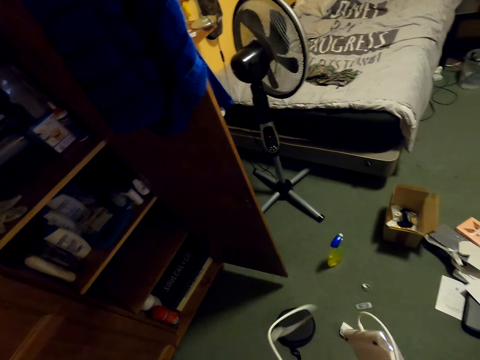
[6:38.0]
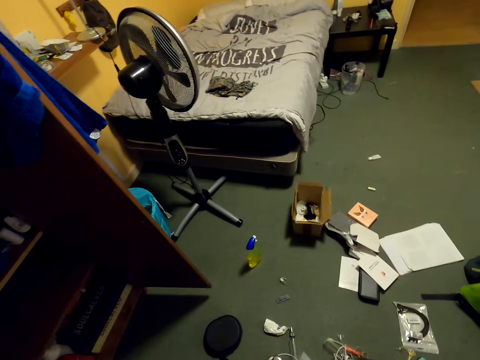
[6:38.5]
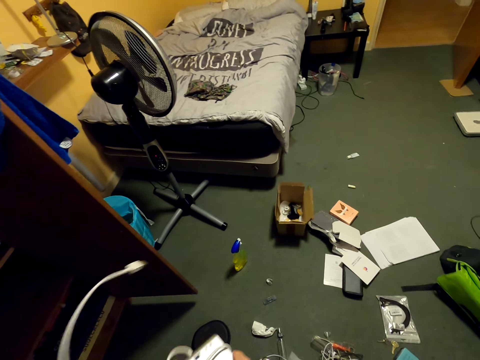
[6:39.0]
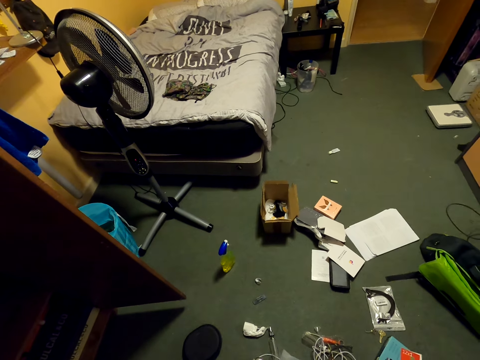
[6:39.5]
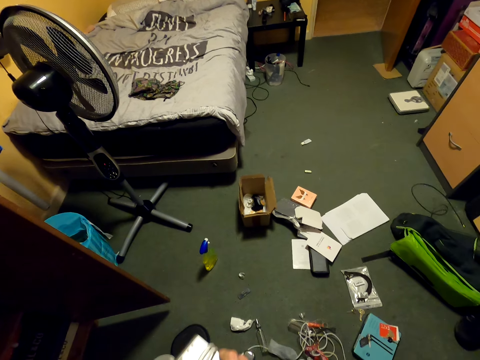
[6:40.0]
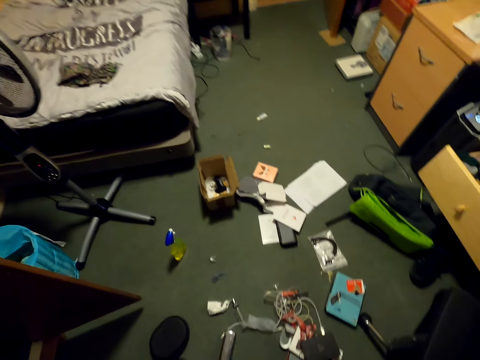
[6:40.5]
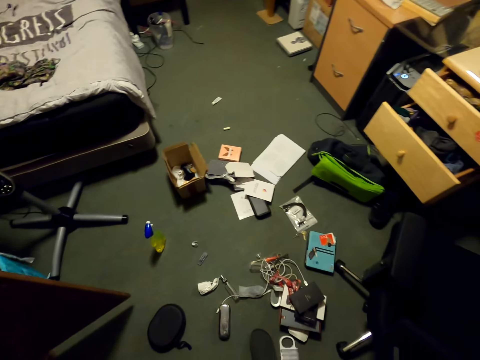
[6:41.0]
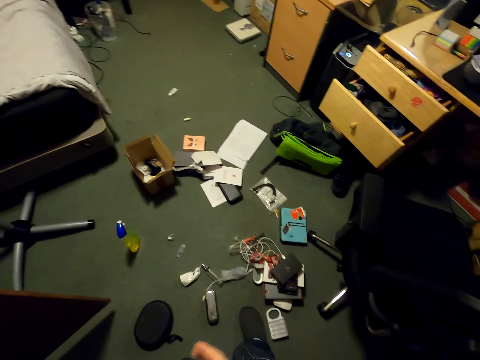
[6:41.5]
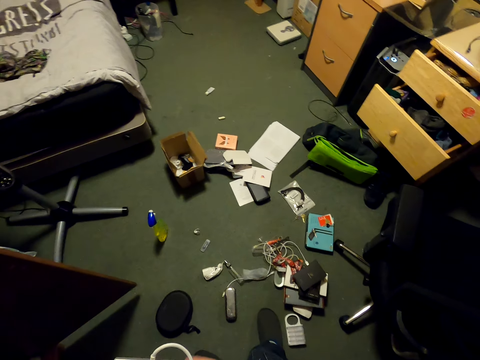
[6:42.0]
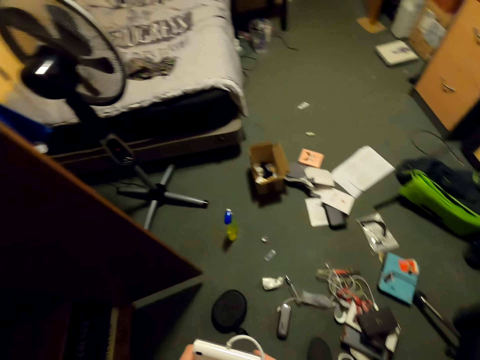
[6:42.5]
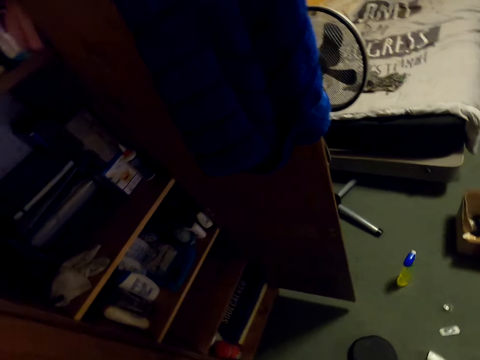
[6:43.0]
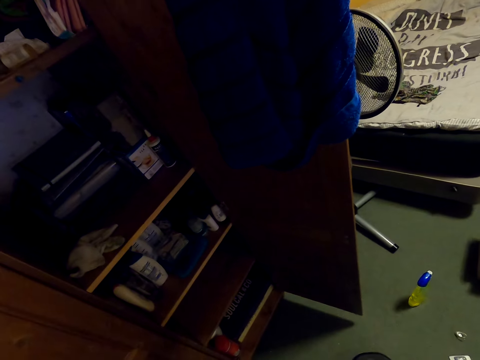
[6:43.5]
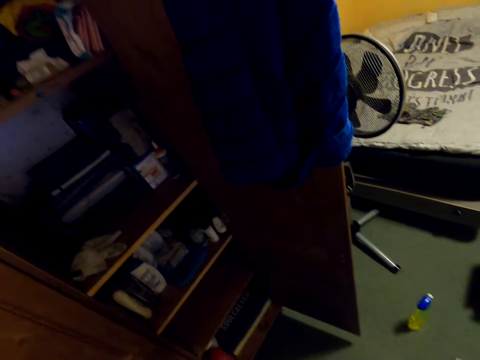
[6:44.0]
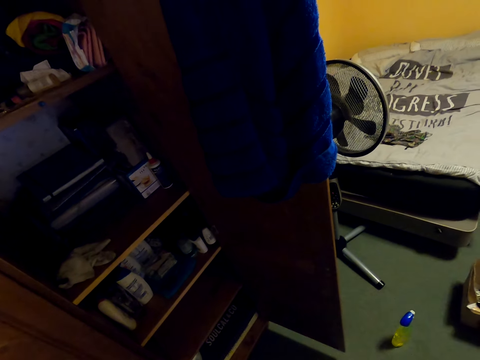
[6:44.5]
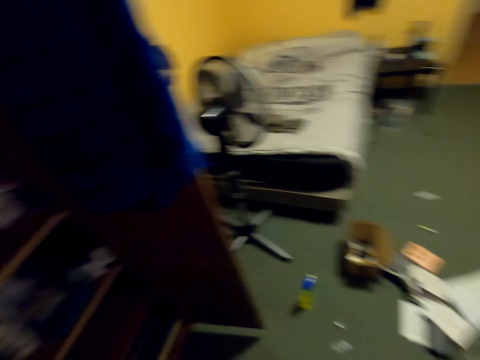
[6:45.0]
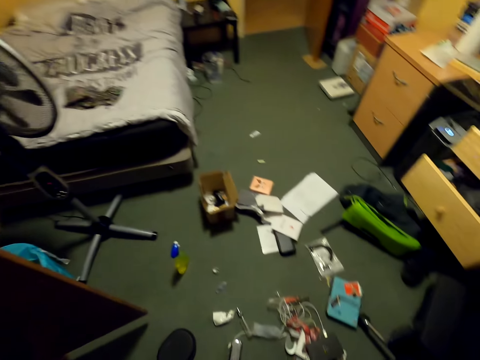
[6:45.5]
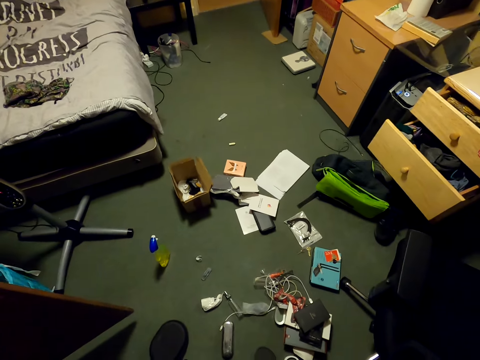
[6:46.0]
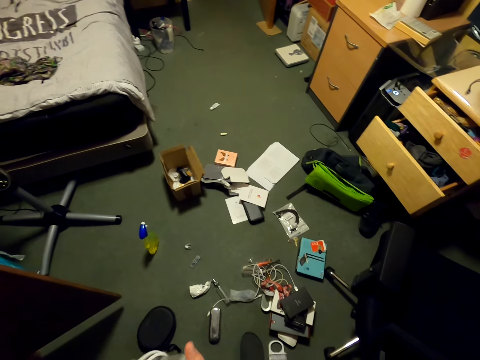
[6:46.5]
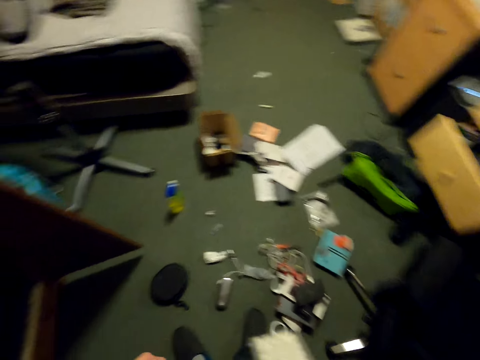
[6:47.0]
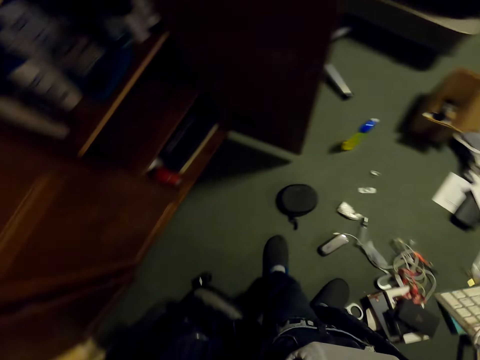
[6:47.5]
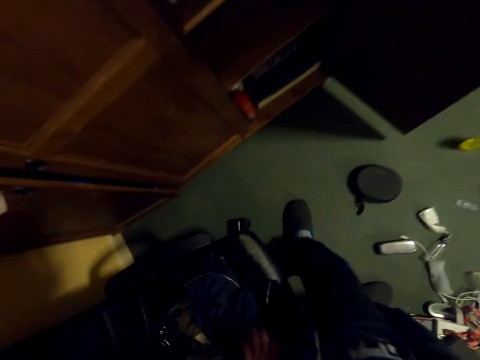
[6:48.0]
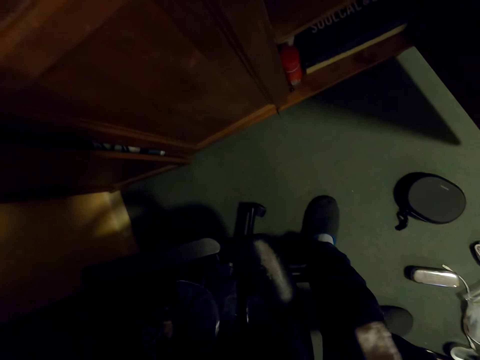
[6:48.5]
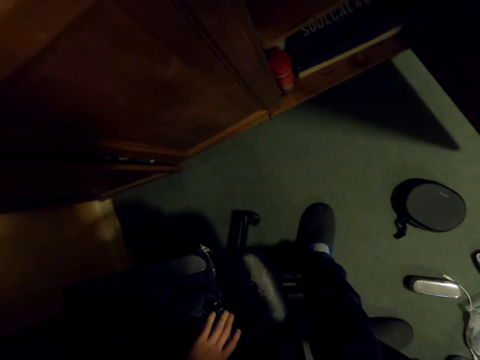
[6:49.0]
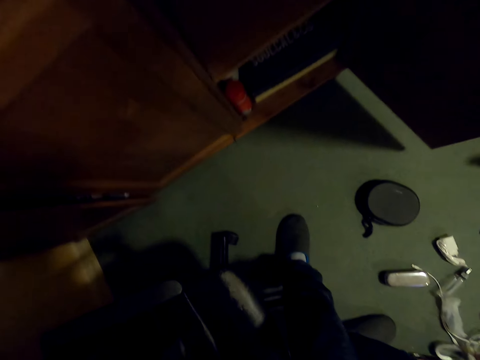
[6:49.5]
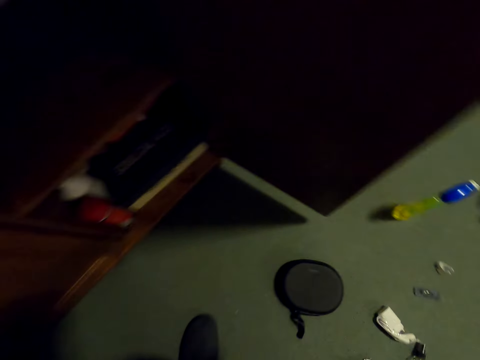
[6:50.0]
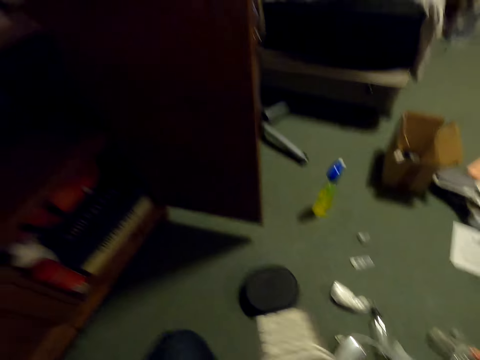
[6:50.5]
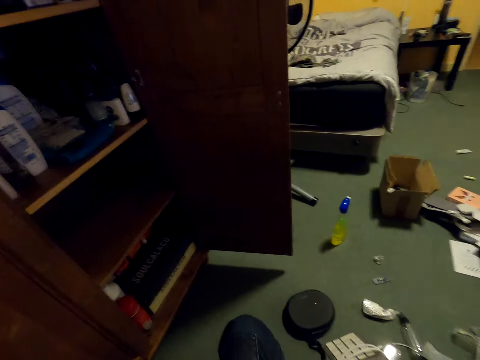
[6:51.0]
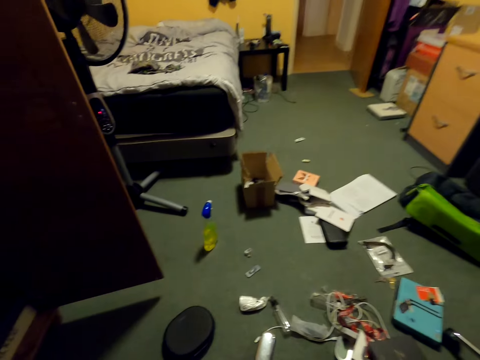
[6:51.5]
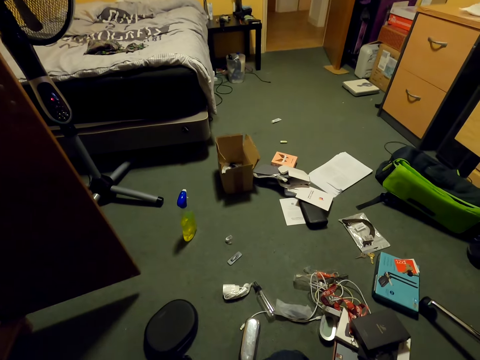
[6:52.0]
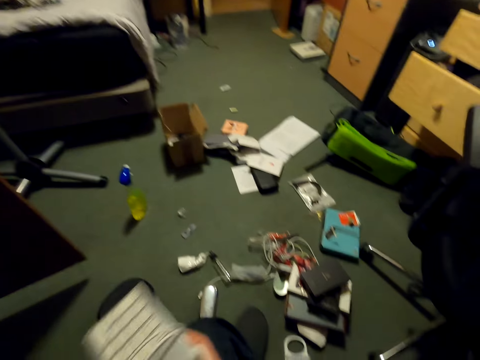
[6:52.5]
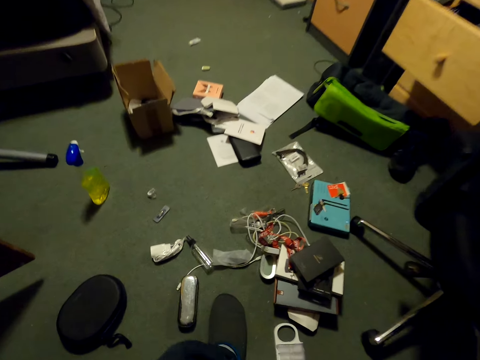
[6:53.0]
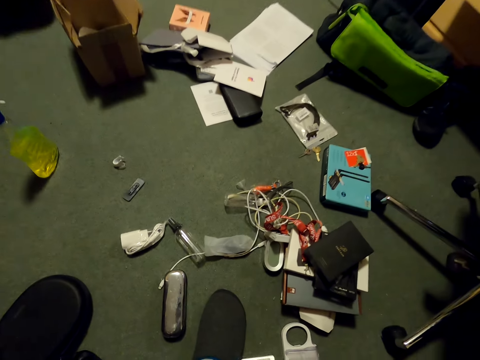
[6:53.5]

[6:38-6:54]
The camera wearer folds the powerbank cable on the power bank. They wrap an electric container. They move around. They pick the paper bag on the chair.

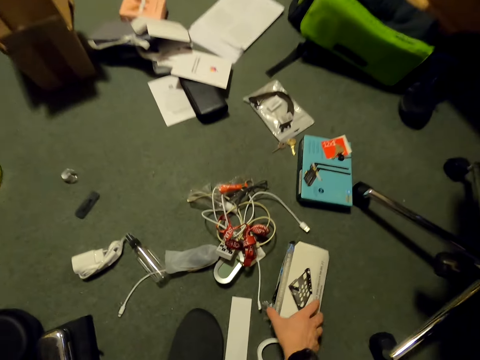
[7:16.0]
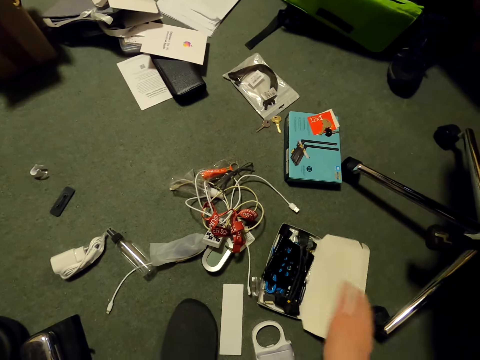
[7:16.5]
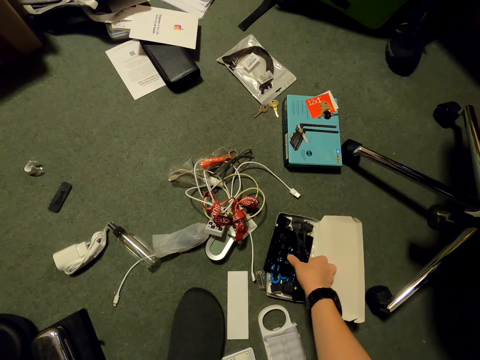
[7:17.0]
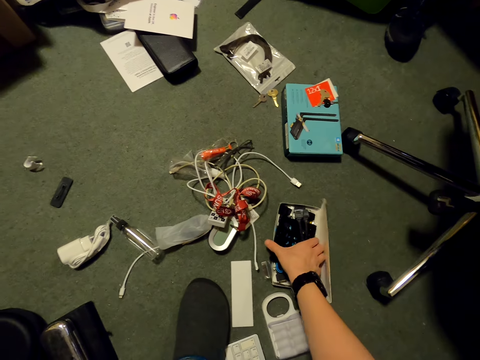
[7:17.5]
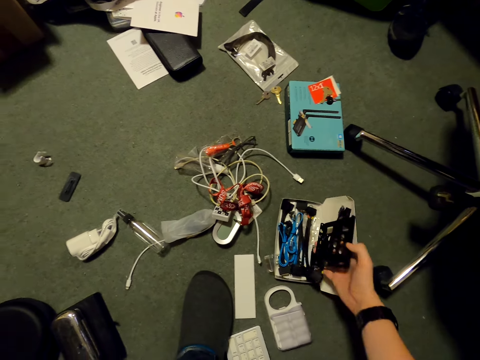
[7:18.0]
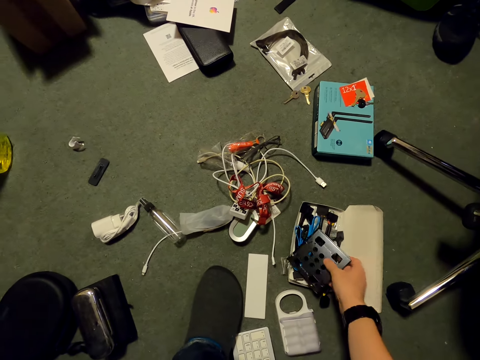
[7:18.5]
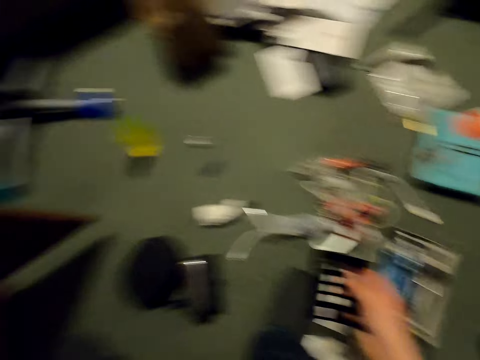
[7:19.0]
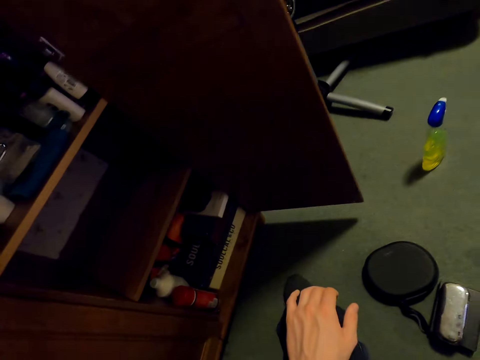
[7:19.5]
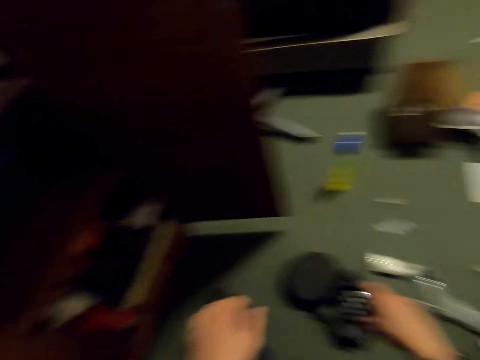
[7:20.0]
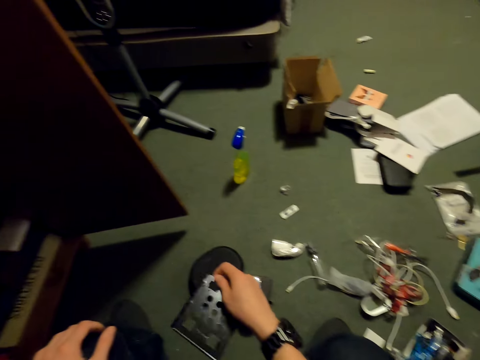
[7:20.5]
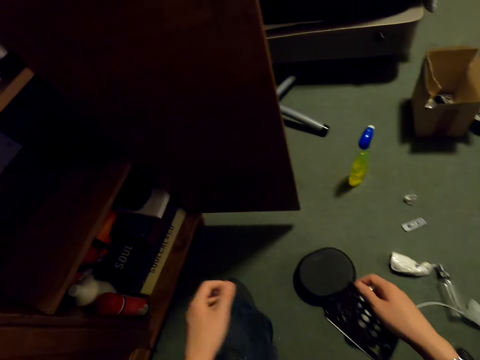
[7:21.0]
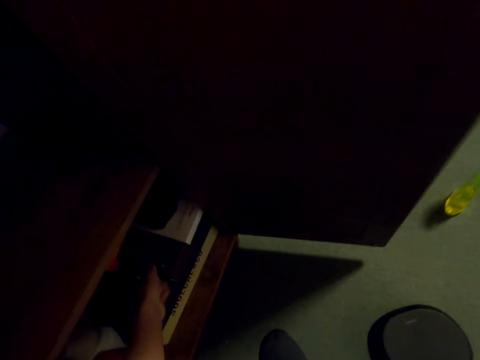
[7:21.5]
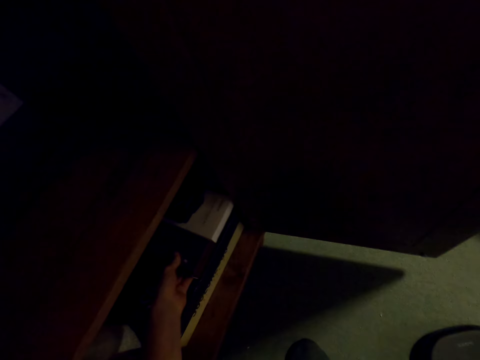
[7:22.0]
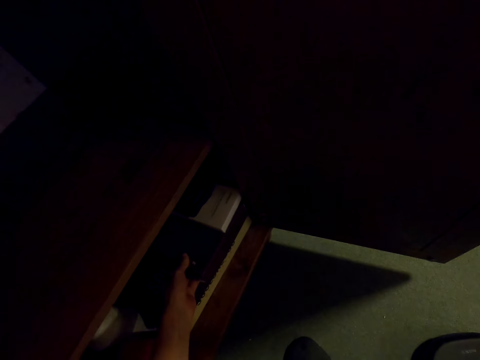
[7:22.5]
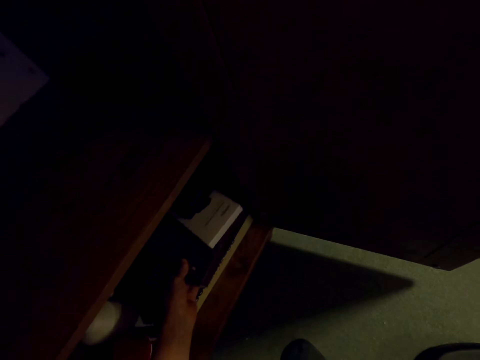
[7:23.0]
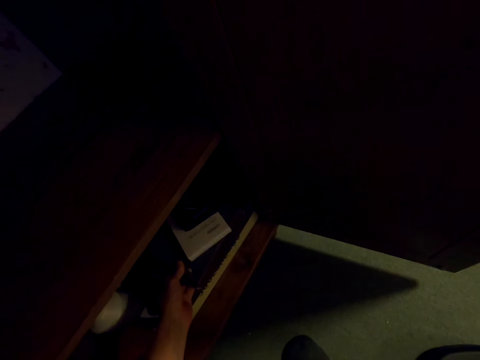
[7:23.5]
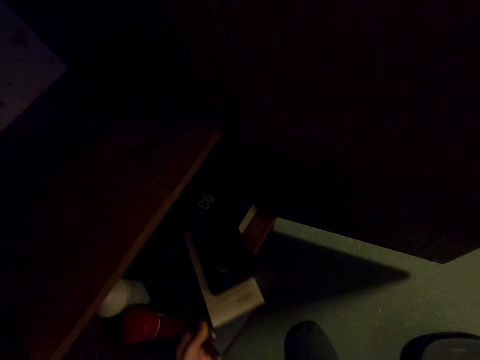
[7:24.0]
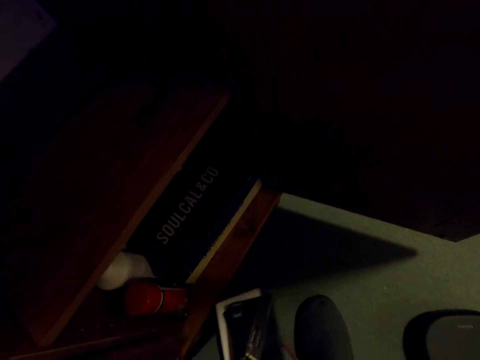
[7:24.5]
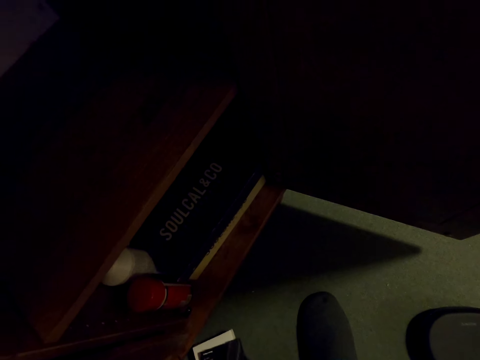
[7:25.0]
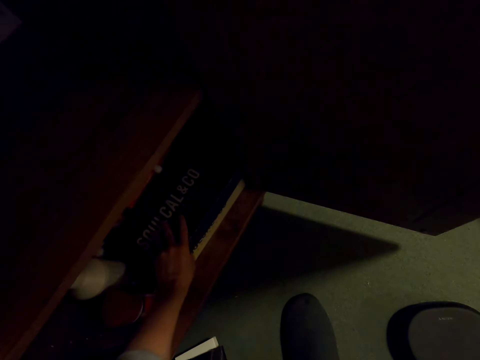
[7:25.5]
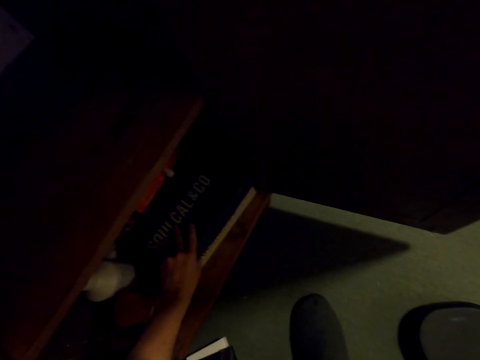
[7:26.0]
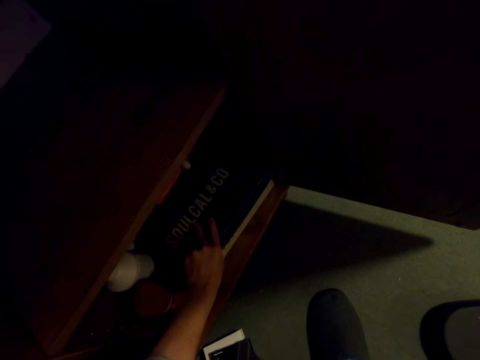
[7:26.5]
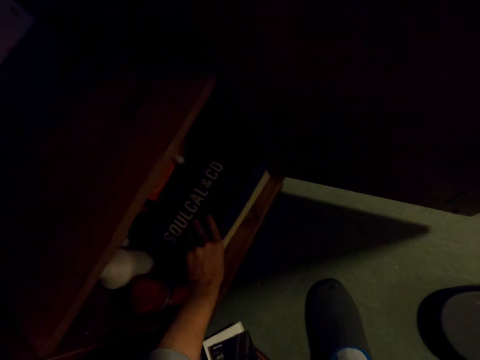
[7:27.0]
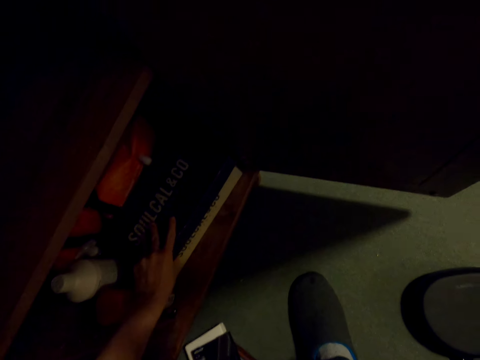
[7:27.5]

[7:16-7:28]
The camera wearer opens a box on the floor. They pick something from the box. They pick boxes from the cupboard. They put a book down. They place the boxes on the floor.
